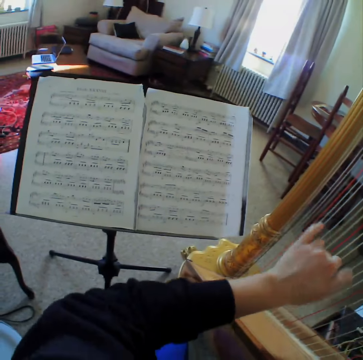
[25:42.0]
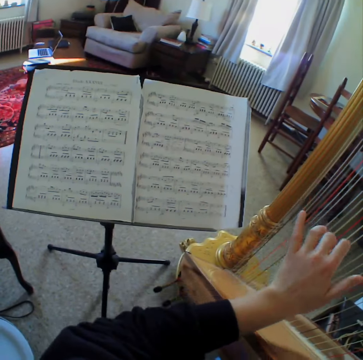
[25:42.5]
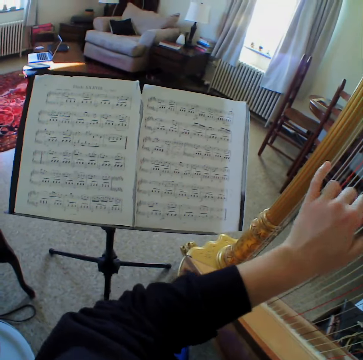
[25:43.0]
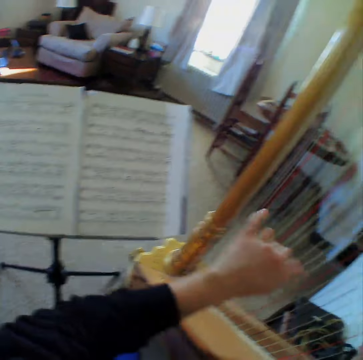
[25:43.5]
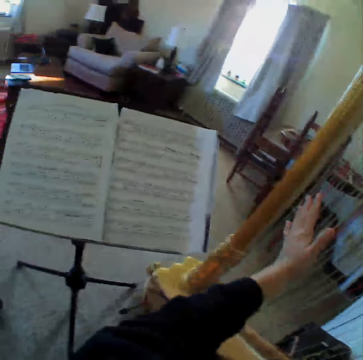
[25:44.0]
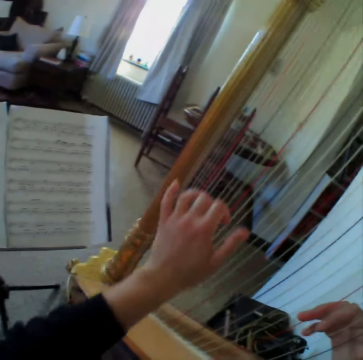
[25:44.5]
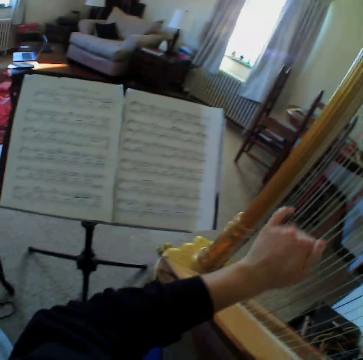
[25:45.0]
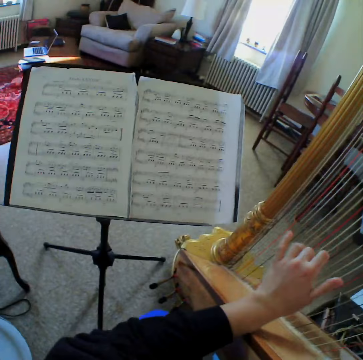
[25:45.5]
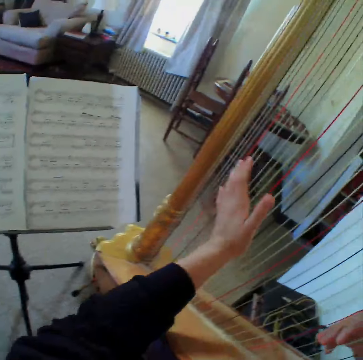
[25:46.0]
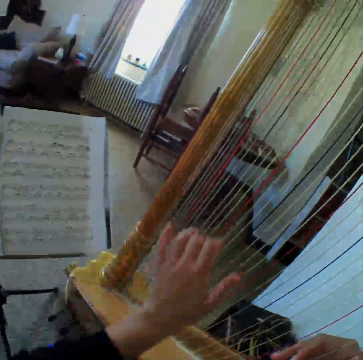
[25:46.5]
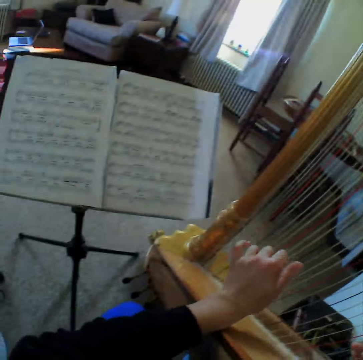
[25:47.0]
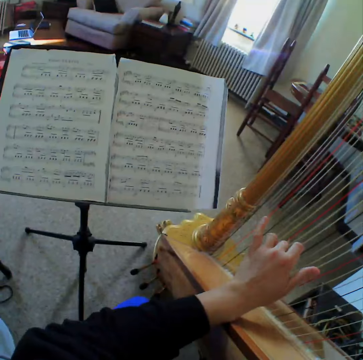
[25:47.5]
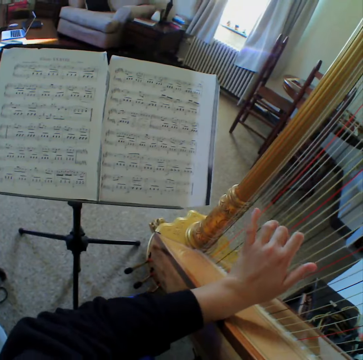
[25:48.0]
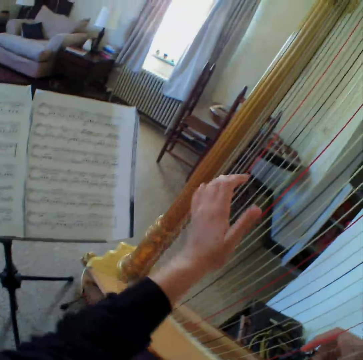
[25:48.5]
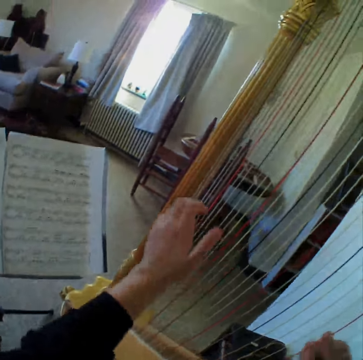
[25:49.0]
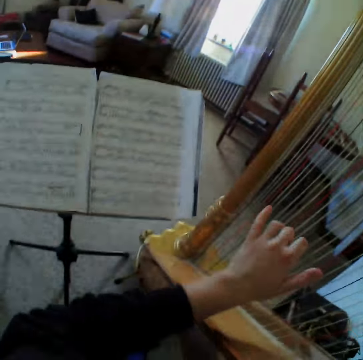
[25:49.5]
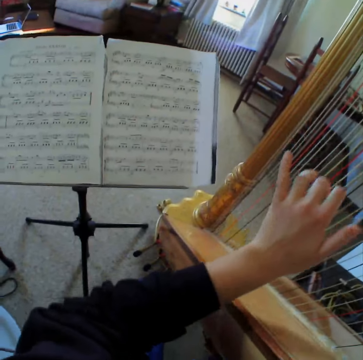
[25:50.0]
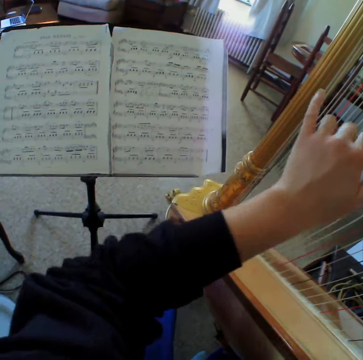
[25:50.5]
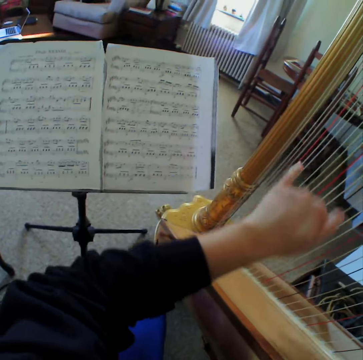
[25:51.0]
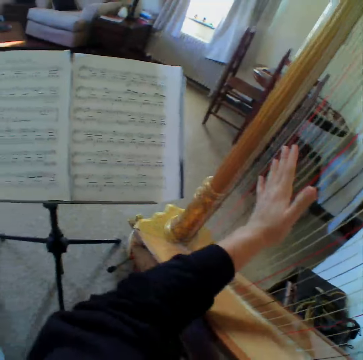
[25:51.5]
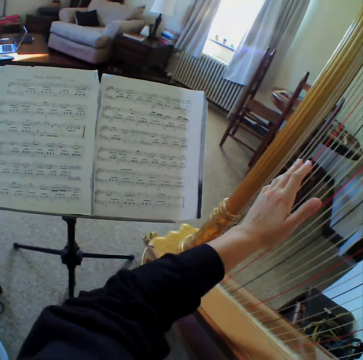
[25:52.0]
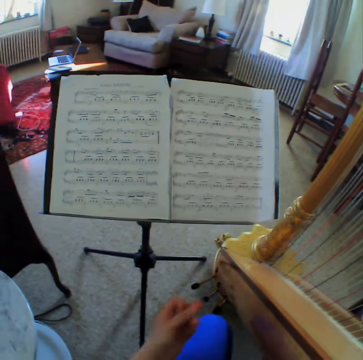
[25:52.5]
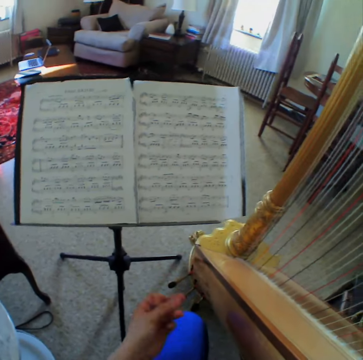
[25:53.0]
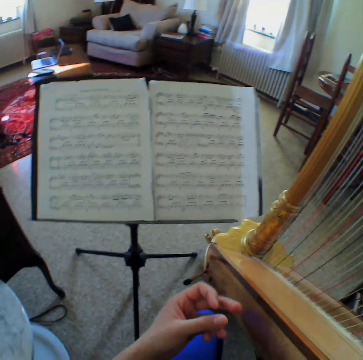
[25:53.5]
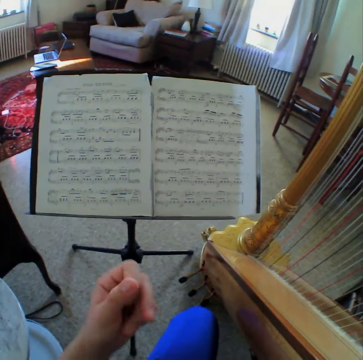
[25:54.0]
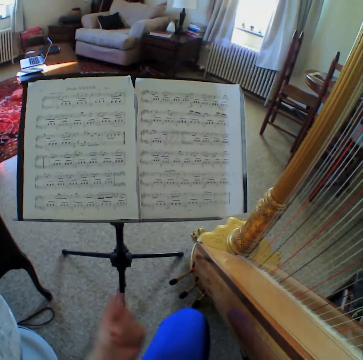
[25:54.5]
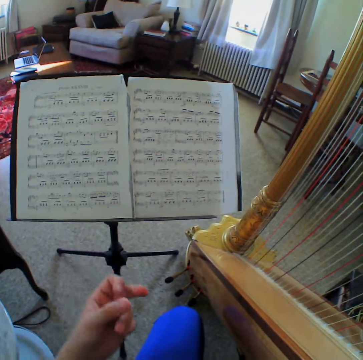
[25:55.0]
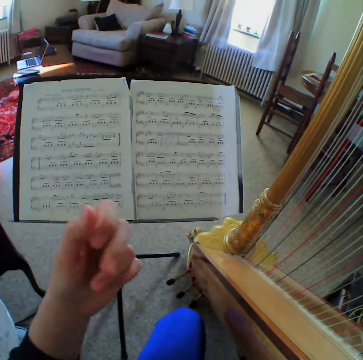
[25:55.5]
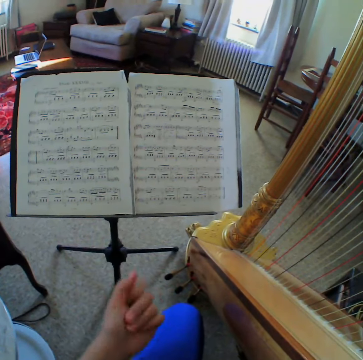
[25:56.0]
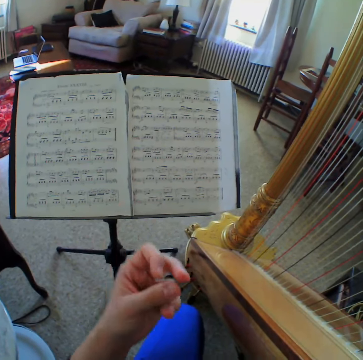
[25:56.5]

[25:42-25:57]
The camera wearer plays the guitar. She reads the music paper. She plays the guitar. She reads the music paper. She plays the guitar. She reads the music paper. She plays the guitar. She reads the music paper. She reads the music paper again. She moves the hand. She snaps her fingers together.

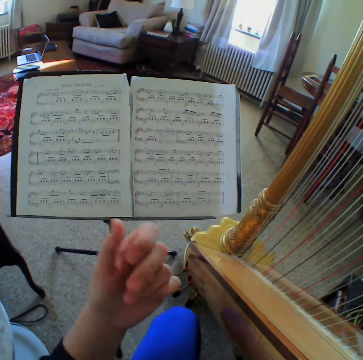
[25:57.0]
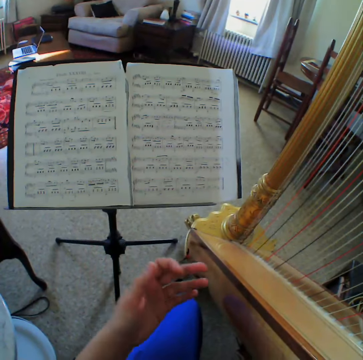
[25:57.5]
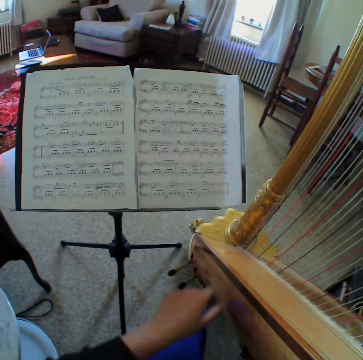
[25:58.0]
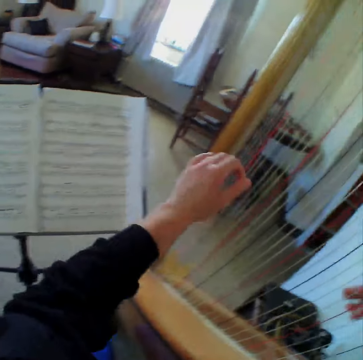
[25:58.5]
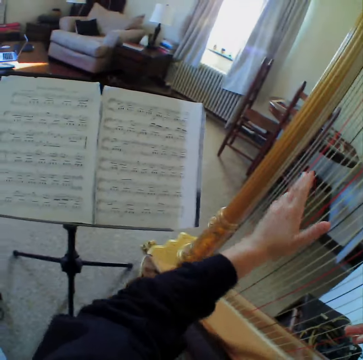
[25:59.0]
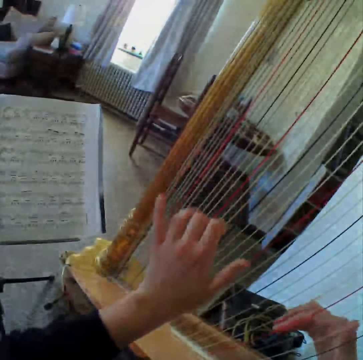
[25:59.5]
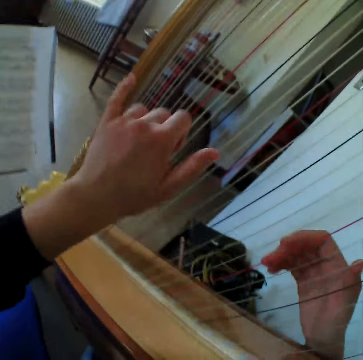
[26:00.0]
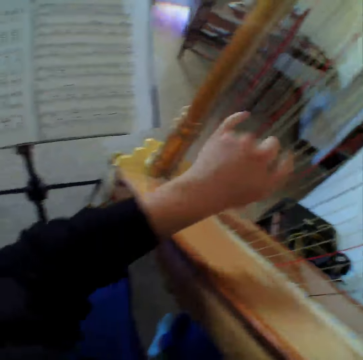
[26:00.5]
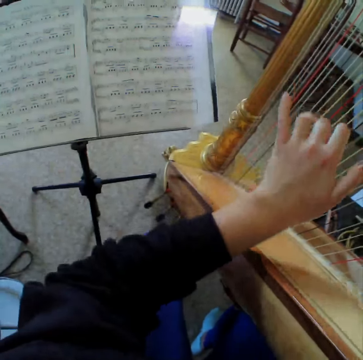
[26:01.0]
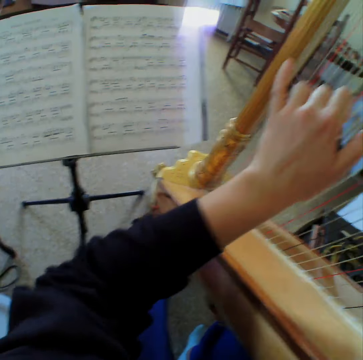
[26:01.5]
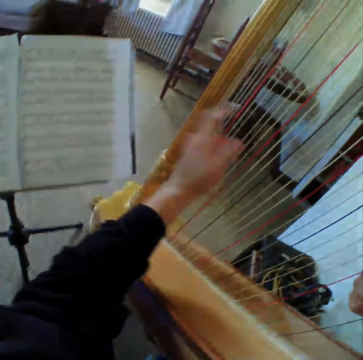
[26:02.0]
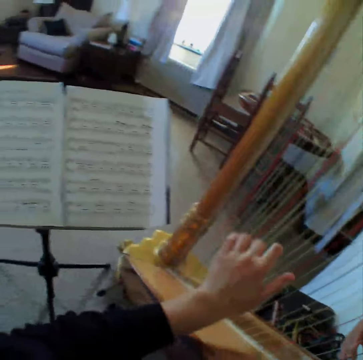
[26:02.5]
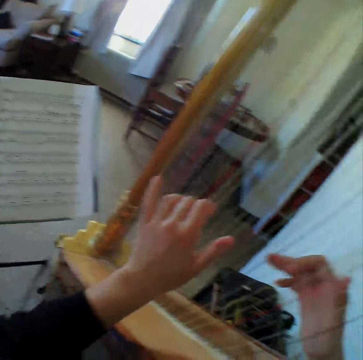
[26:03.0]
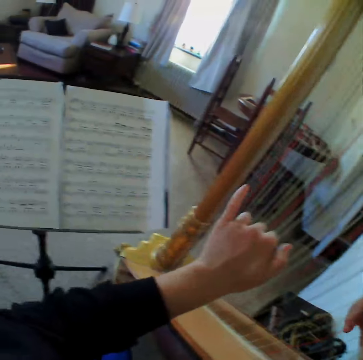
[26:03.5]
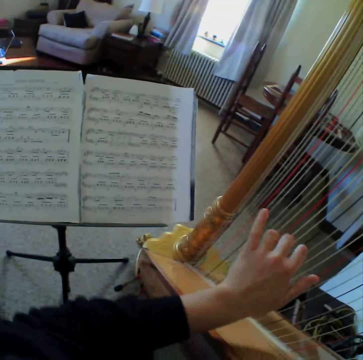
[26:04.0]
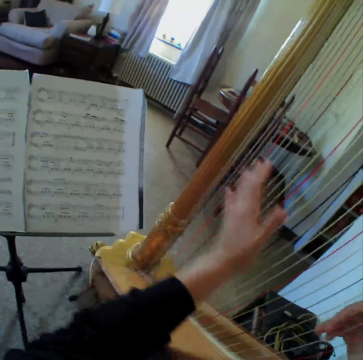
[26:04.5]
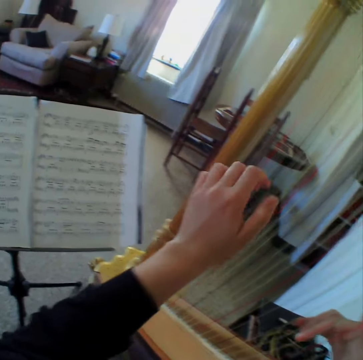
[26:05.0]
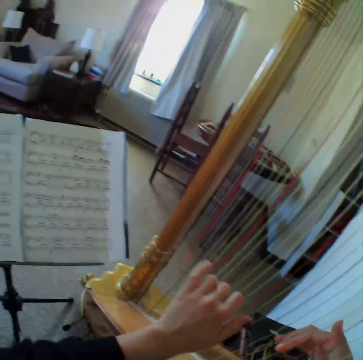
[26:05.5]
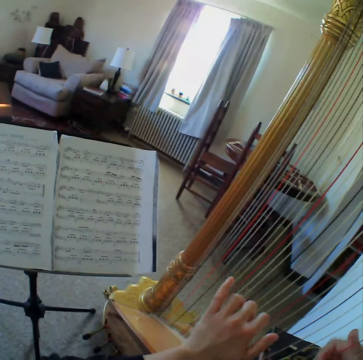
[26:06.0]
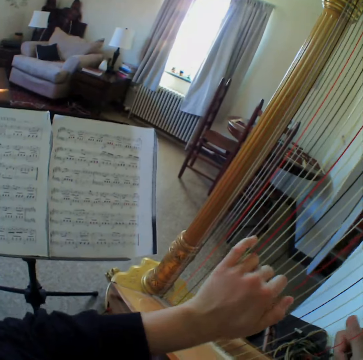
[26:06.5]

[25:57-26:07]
The camera wearer starts to play the harp again. They read the music paper.

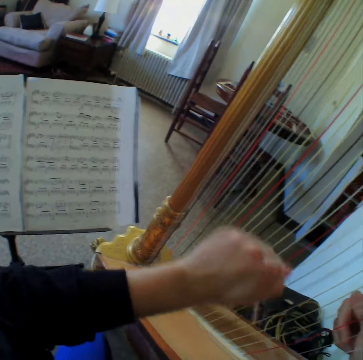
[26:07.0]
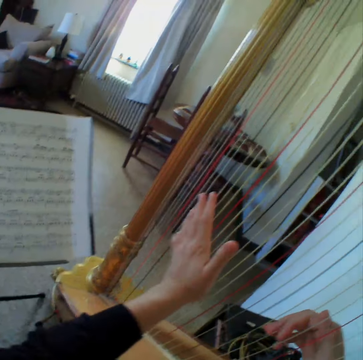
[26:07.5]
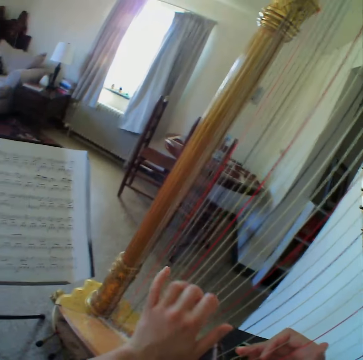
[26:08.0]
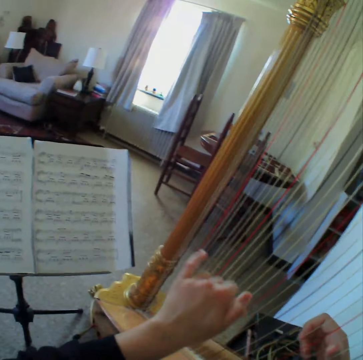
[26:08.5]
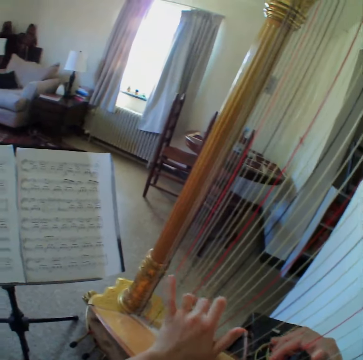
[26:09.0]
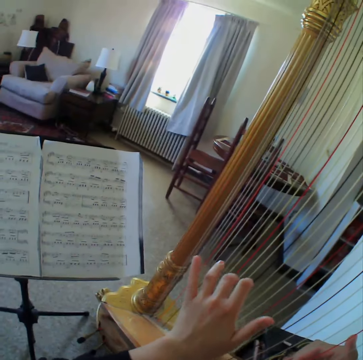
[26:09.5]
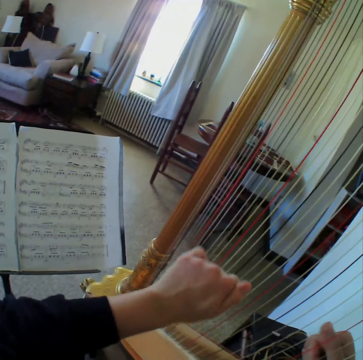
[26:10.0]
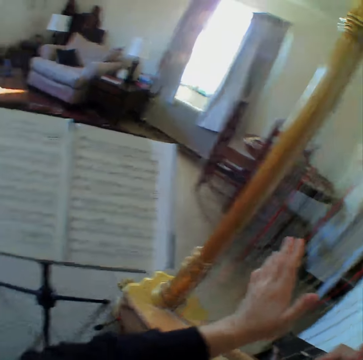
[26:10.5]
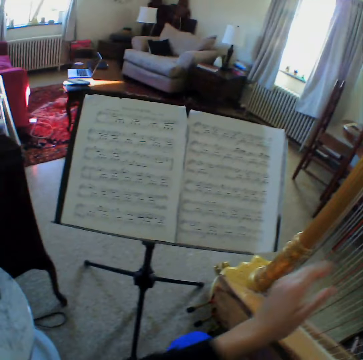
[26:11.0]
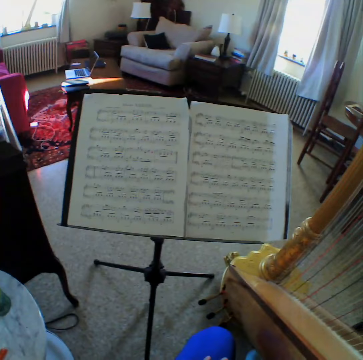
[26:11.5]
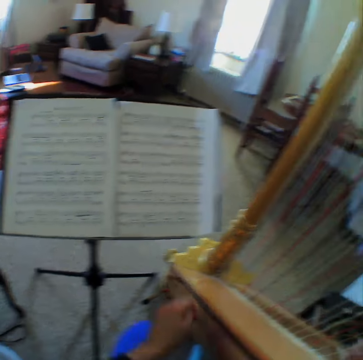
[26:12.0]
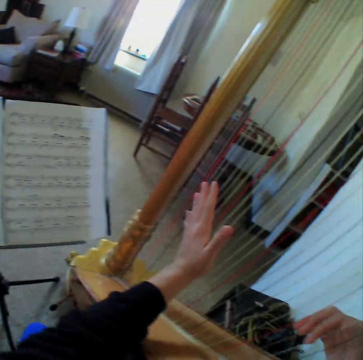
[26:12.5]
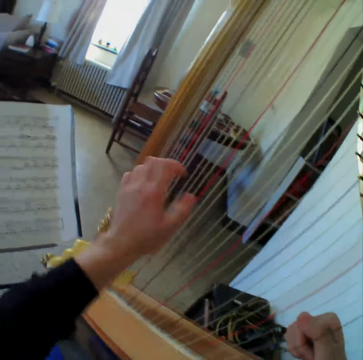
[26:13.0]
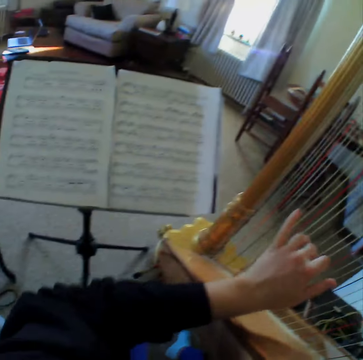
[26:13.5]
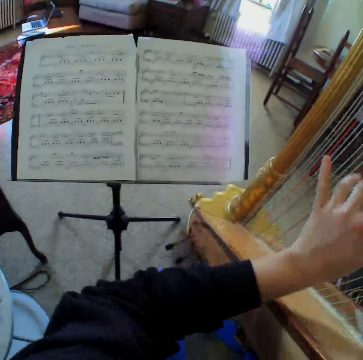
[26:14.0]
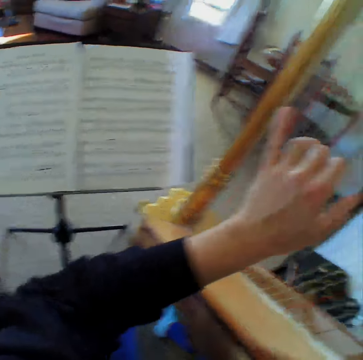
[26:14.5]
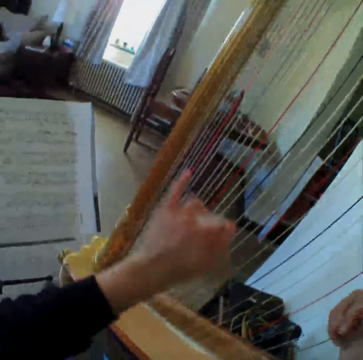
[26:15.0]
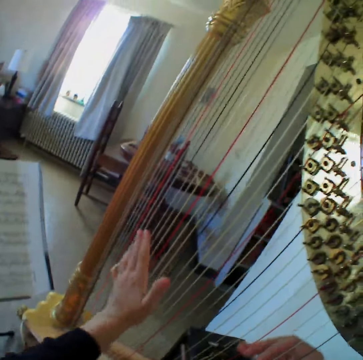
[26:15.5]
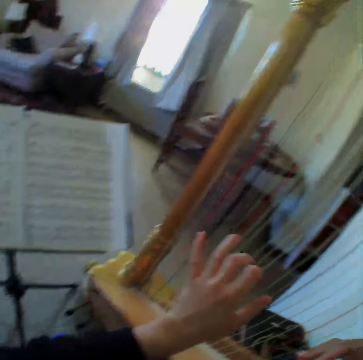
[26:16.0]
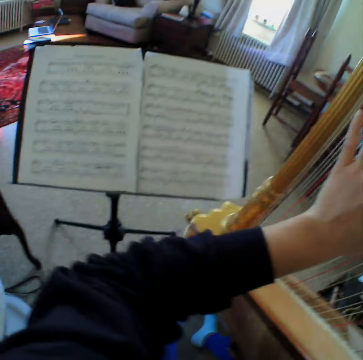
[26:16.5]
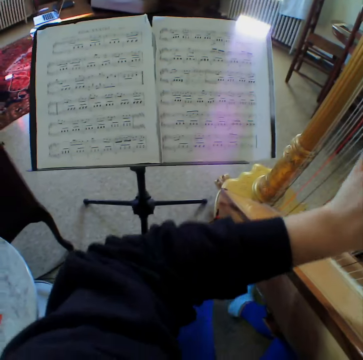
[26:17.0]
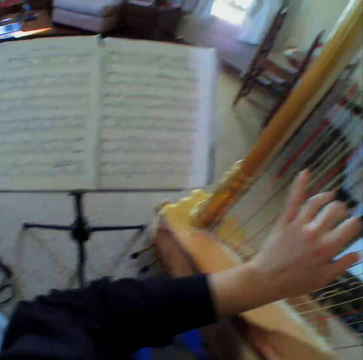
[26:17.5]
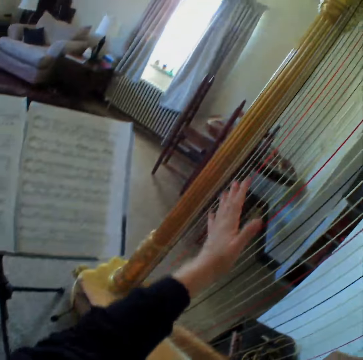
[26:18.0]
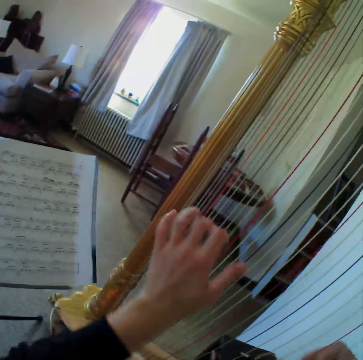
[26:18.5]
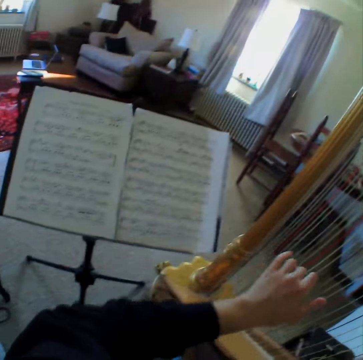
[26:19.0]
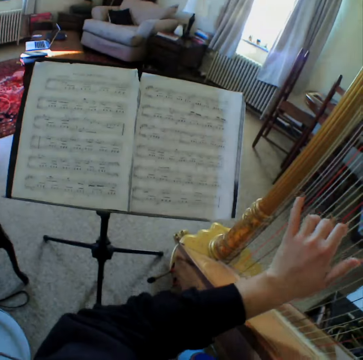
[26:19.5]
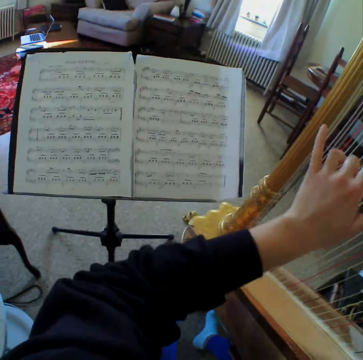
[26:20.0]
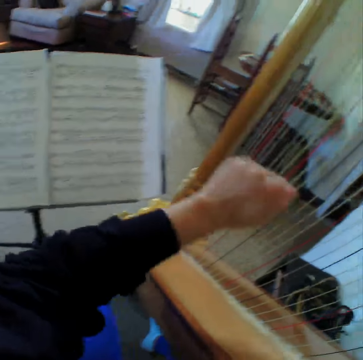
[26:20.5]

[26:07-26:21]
The camera wearer plays the guitar or harp. They read the music paper. They stop to play the harp for a while. They start to play the harp again. They read the music paper. They play the guitar. They read the music paper. They play the guitar. They read the music paper.
